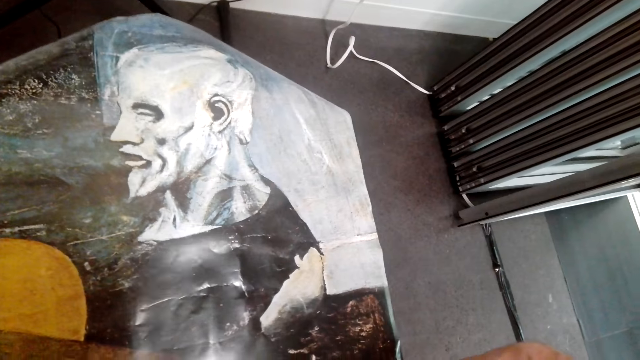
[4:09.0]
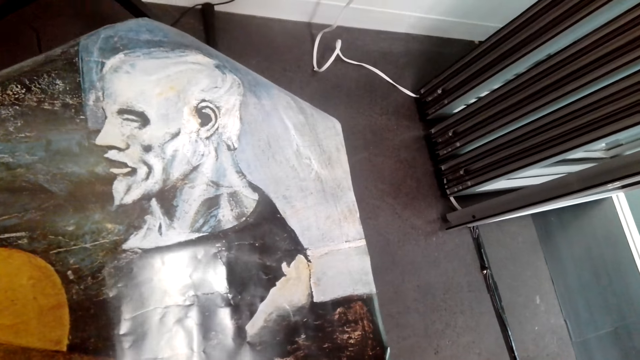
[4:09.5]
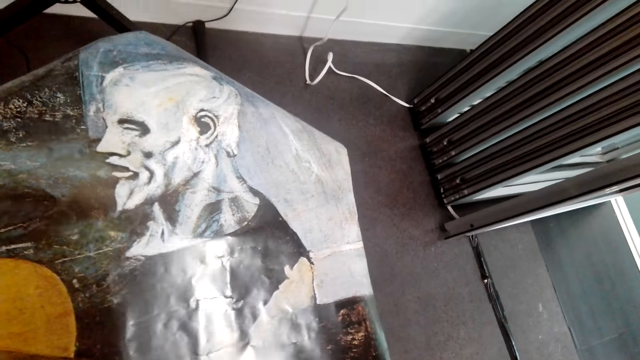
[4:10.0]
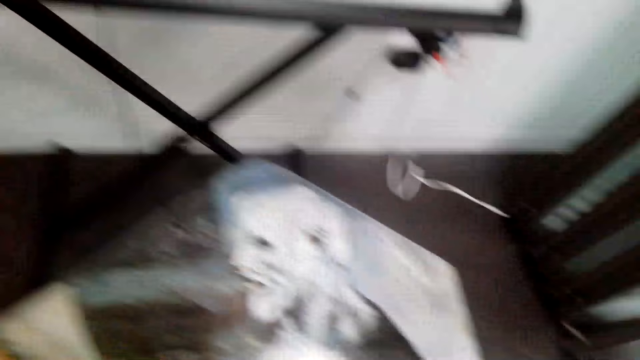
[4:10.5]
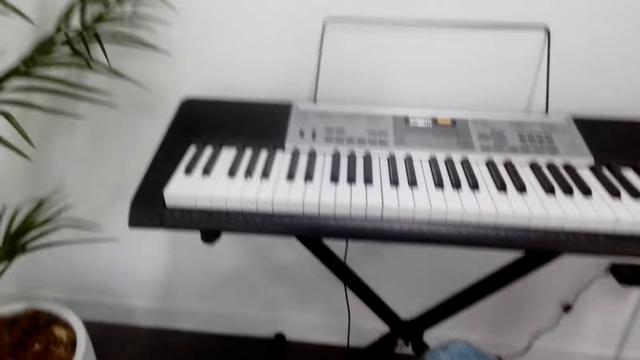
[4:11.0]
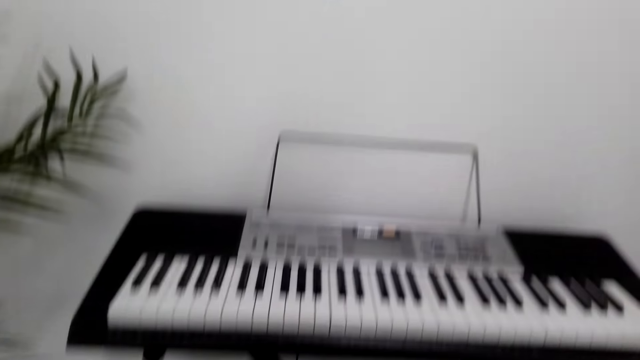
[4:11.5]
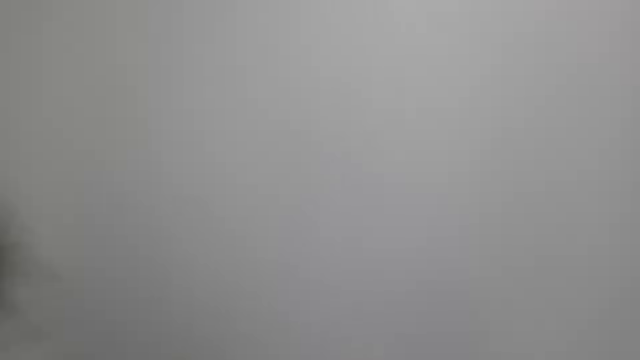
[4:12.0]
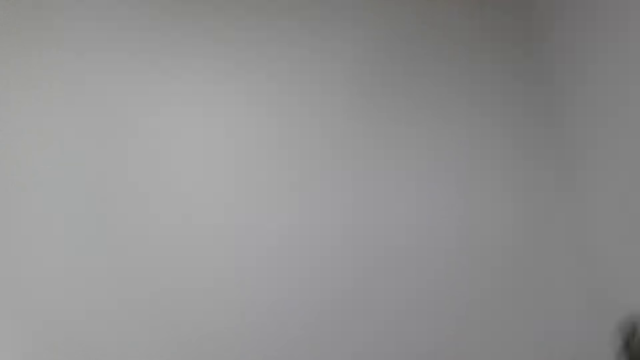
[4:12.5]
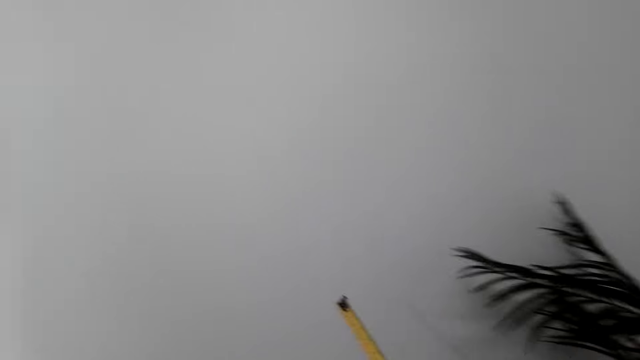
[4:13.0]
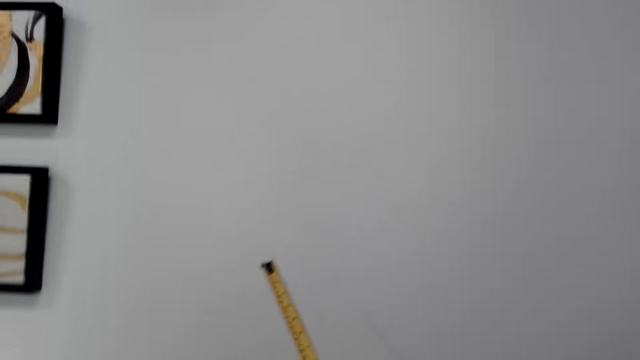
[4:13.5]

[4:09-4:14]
The camera wearer looks at the painting. They look around.

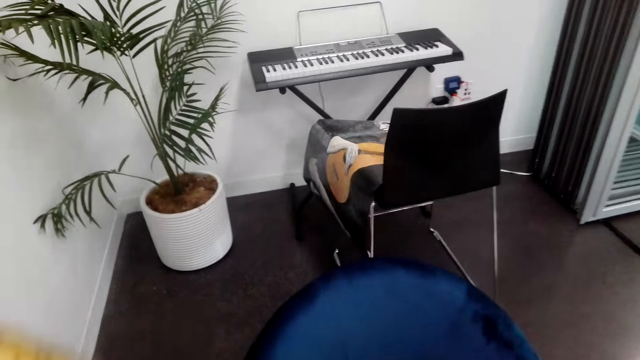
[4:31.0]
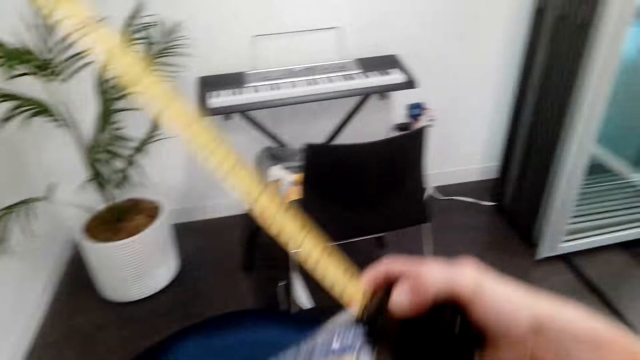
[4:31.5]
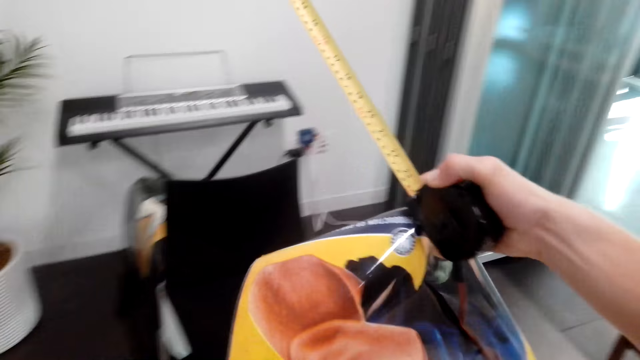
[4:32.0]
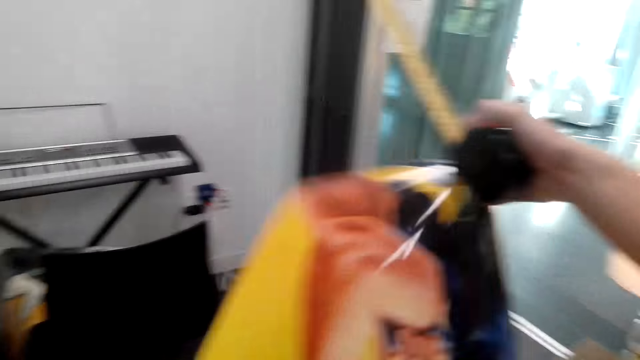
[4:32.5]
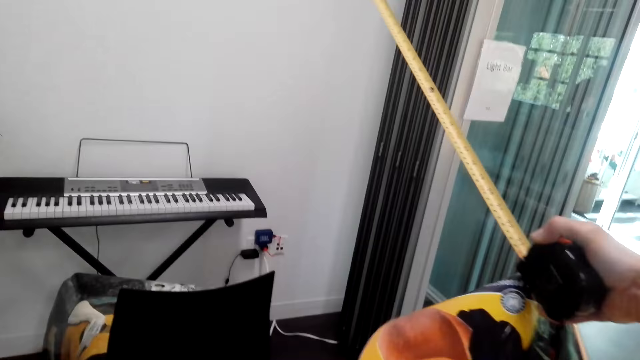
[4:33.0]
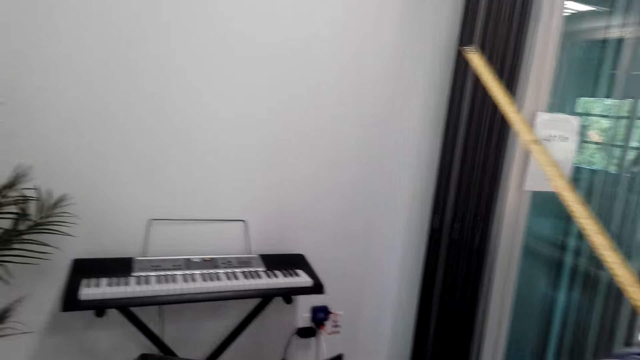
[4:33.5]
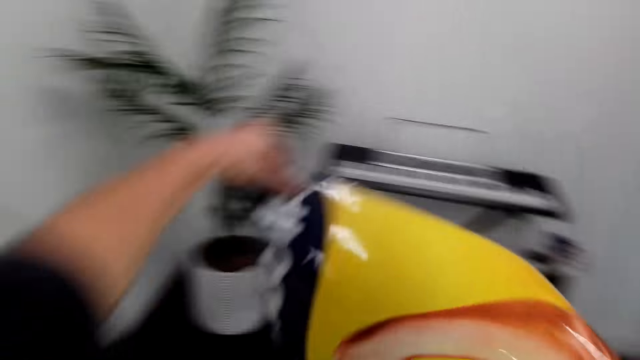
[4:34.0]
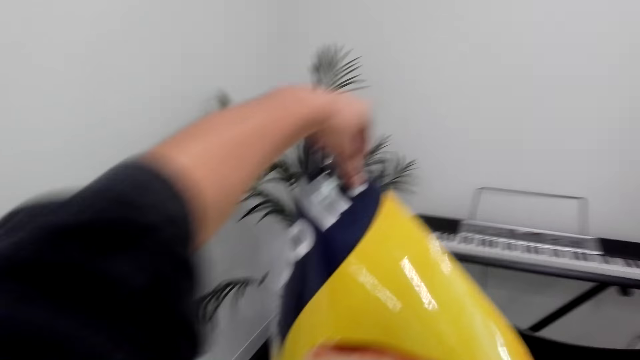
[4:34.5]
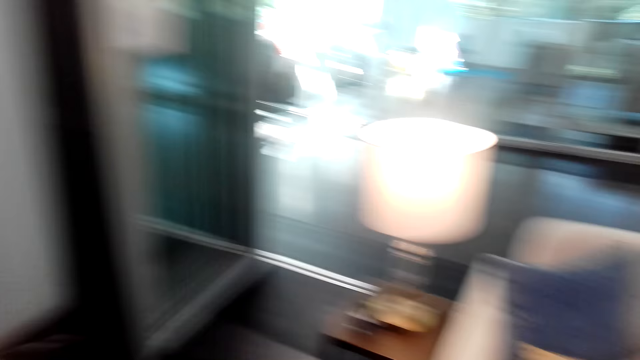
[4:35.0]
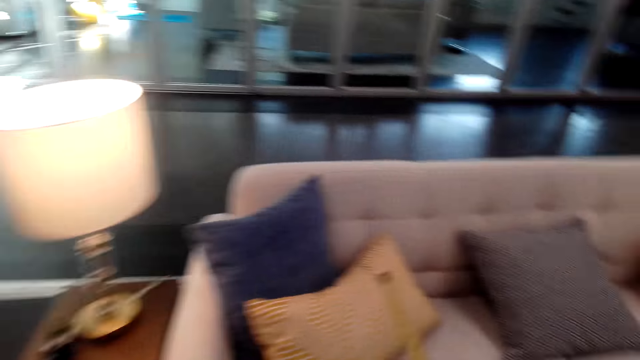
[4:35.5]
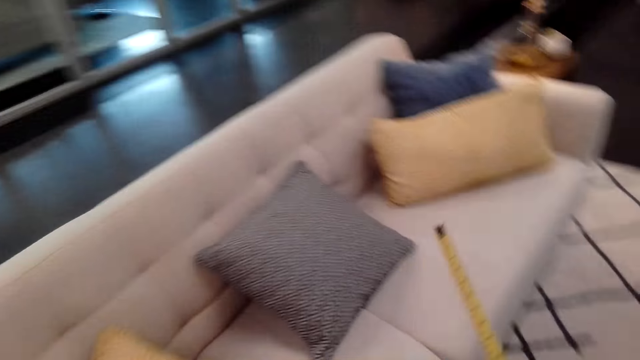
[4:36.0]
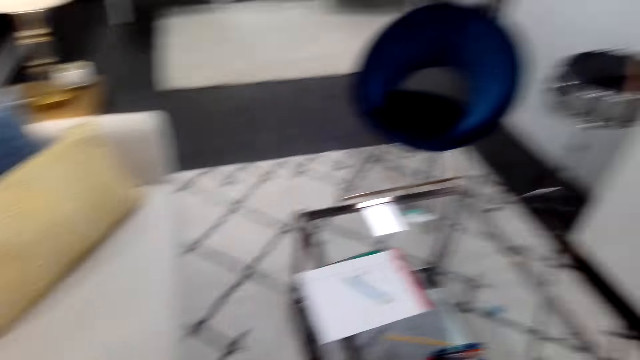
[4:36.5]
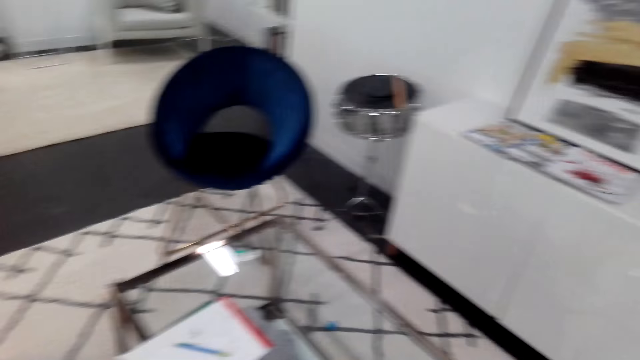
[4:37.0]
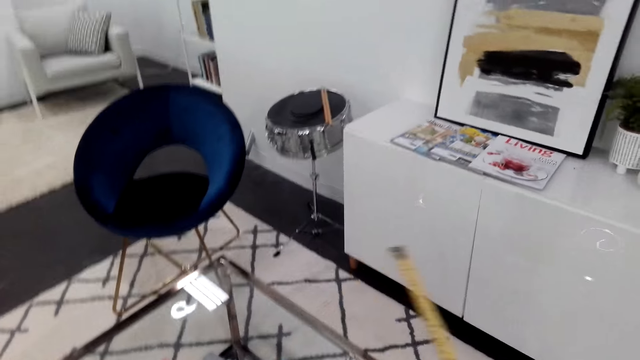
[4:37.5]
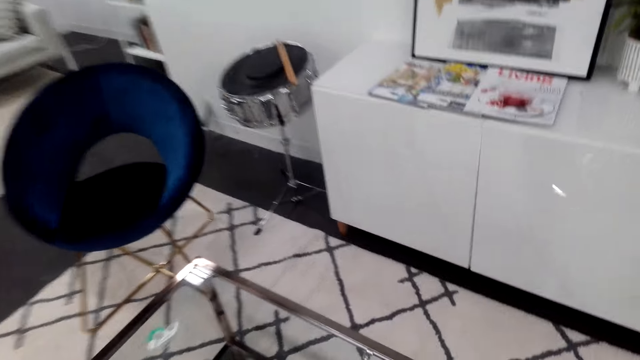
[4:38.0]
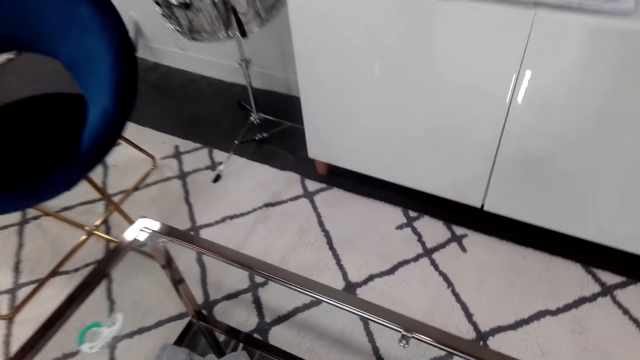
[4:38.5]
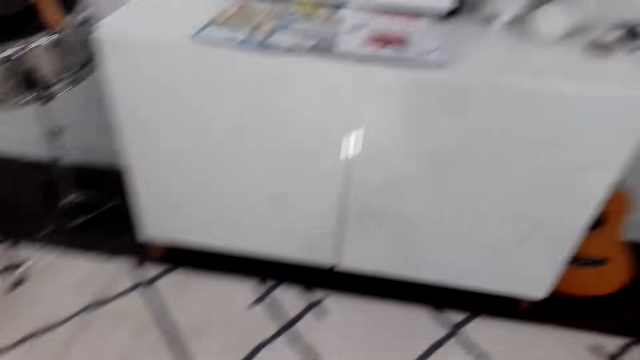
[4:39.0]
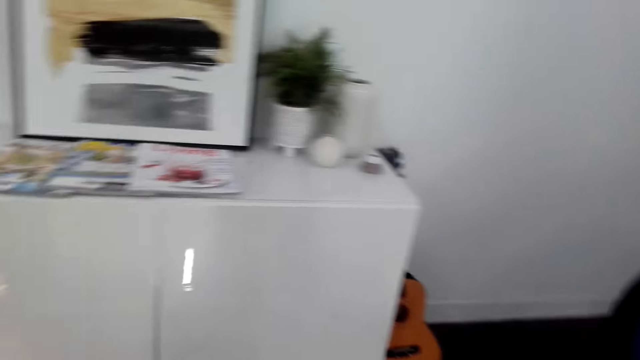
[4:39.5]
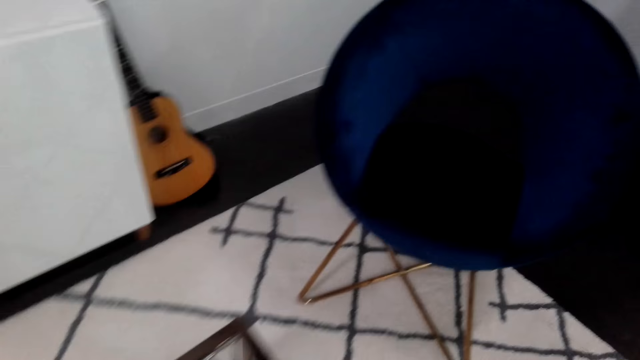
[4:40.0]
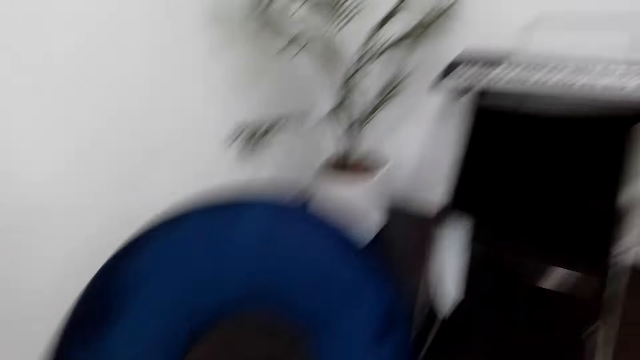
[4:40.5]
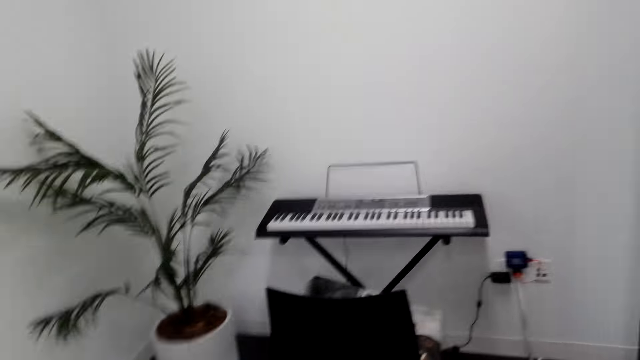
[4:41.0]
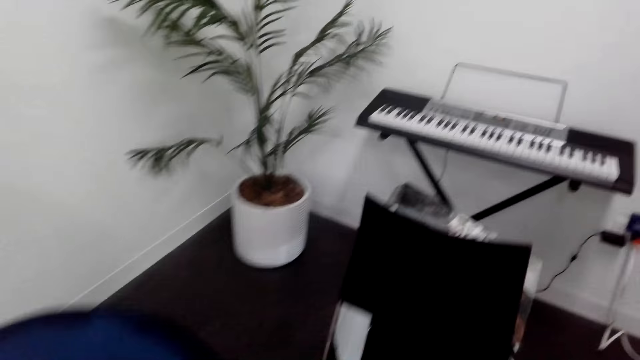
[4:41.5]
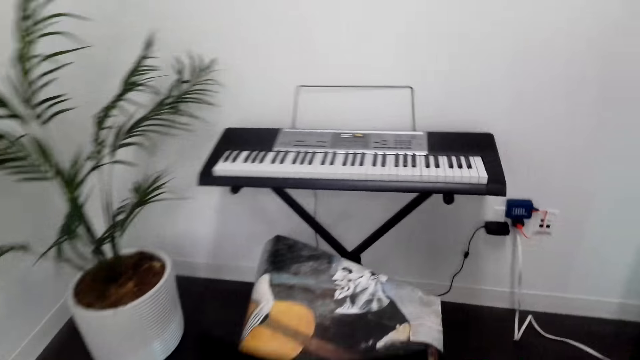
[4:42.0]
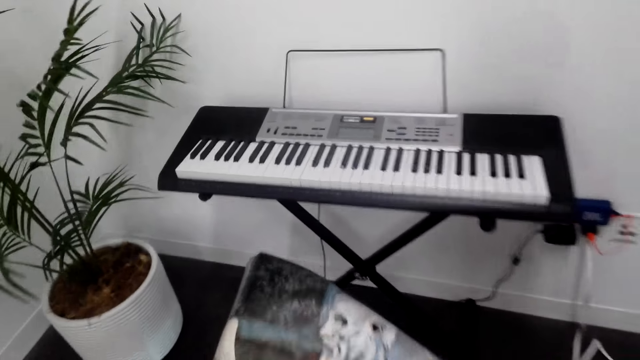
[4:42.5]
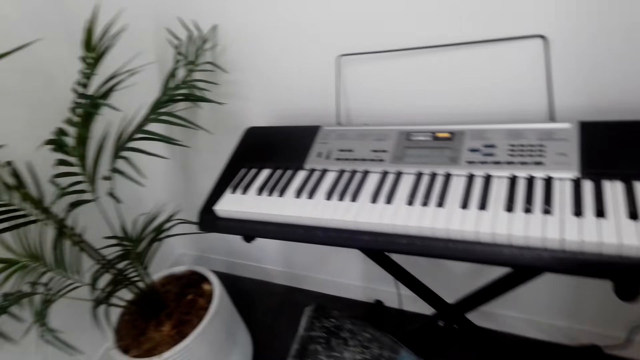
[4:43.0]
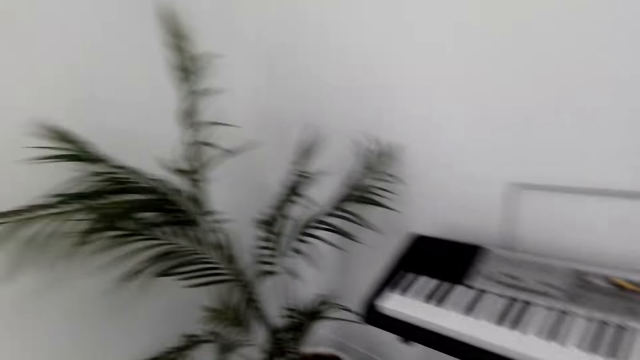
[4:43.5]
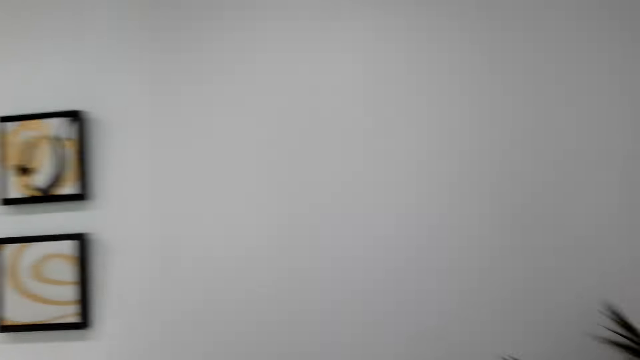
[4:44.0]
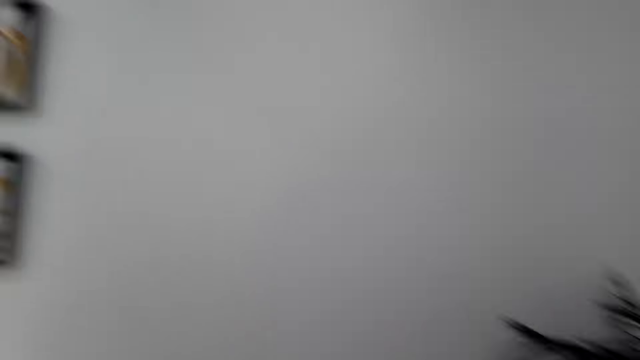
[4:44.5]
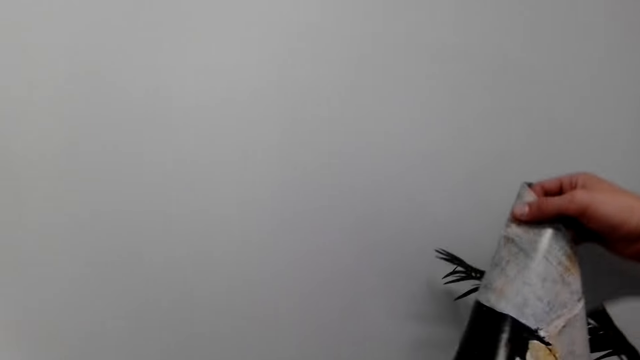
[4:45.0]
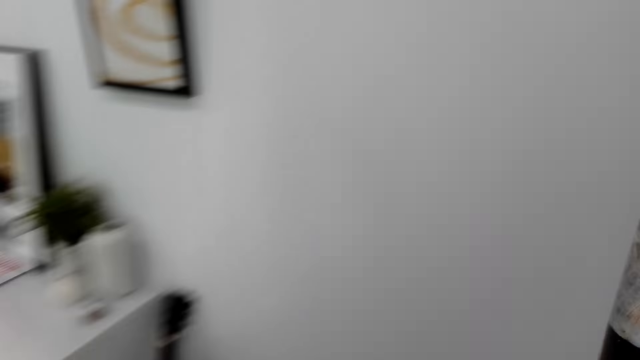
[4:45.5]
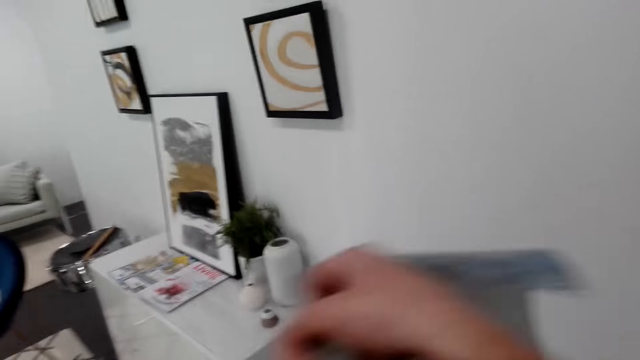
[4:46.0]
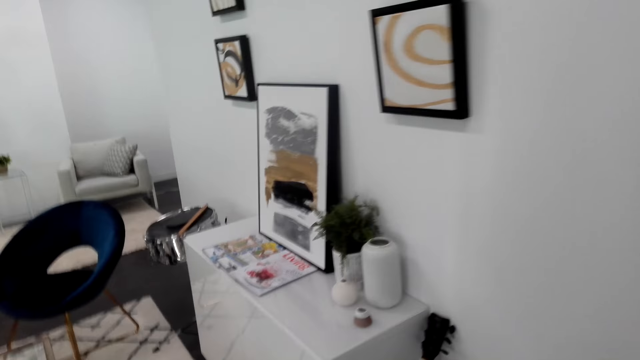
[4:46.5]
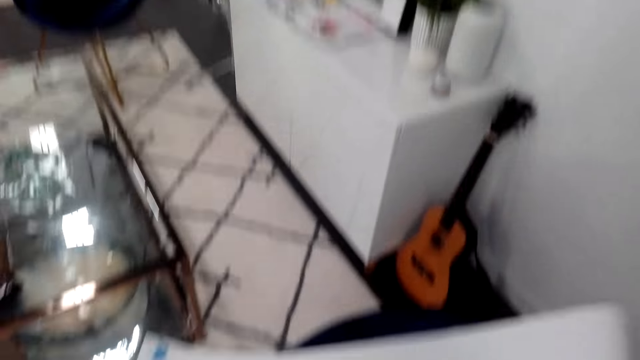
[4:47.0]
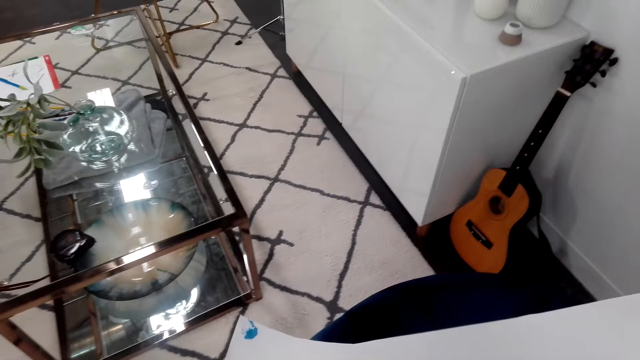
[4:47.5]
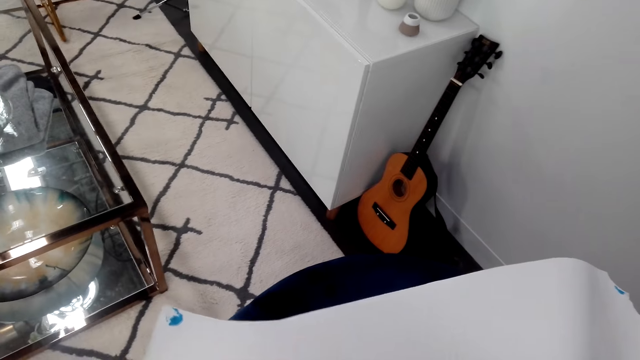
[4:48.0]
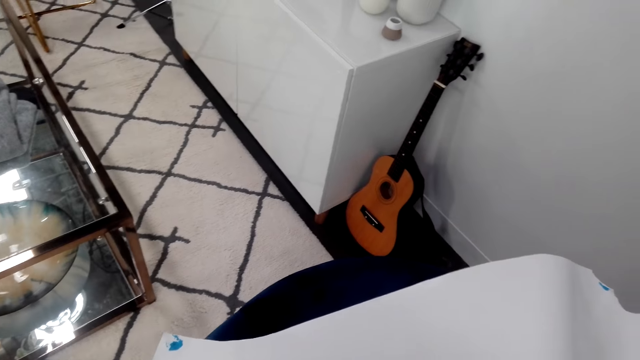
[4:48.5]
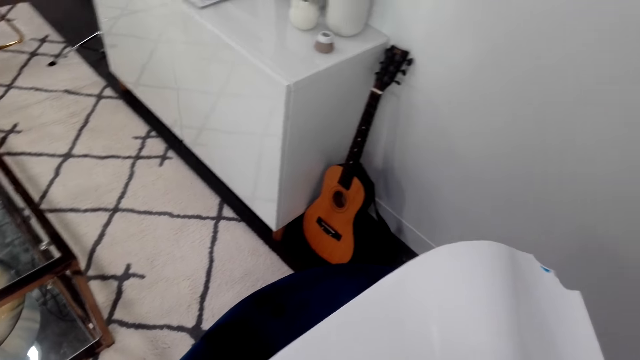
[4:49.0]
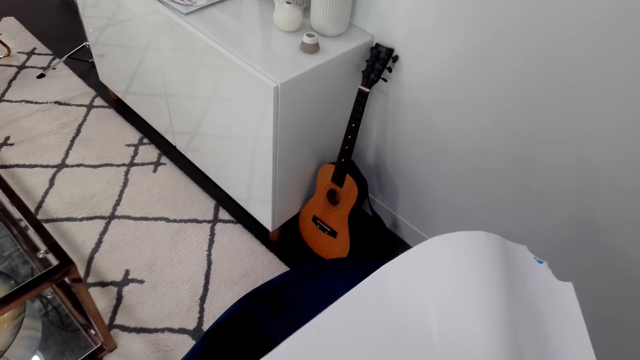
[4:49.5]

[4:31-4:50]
The camera wearer picks up the painting. They unfold the picture. They walk around, turn around and look around. They pick the painting from the chair. They turn around. They lift the picture. They put the paper down. They look on.
